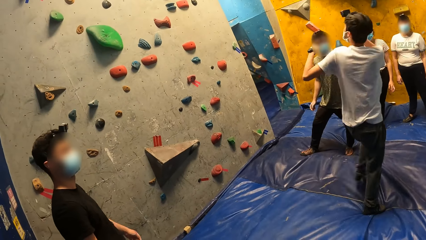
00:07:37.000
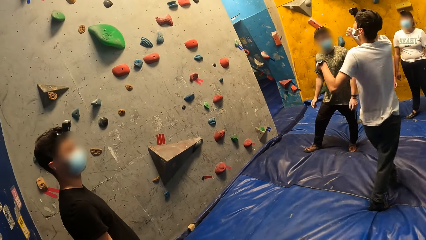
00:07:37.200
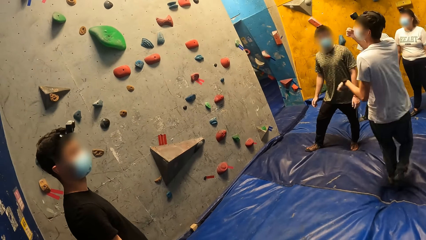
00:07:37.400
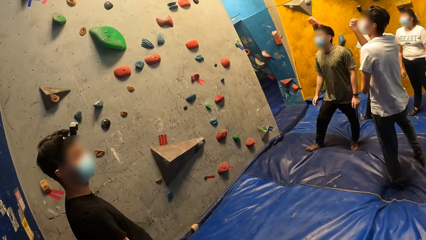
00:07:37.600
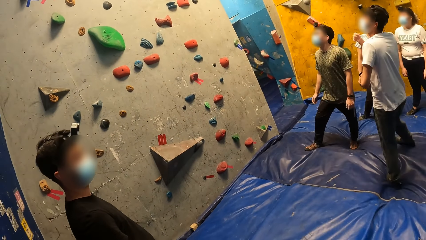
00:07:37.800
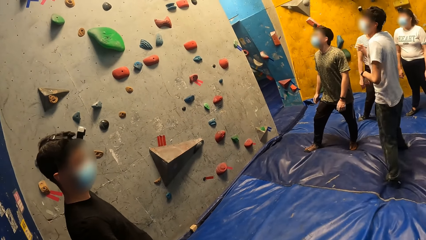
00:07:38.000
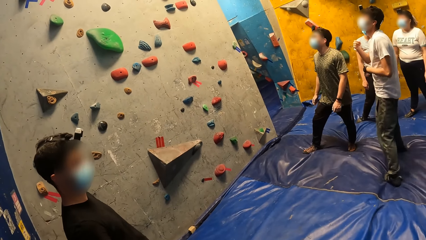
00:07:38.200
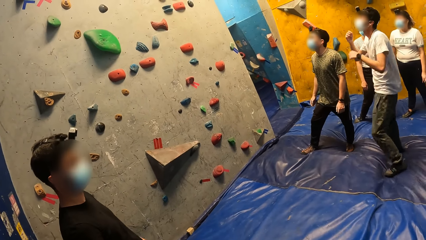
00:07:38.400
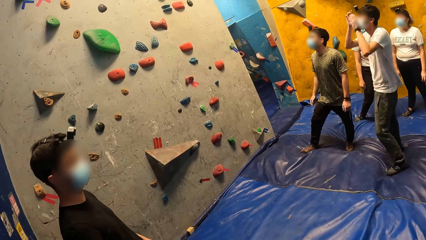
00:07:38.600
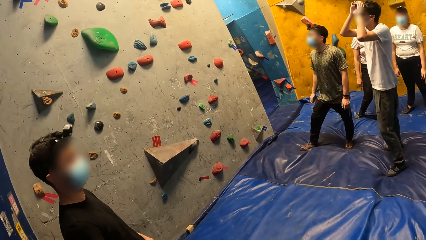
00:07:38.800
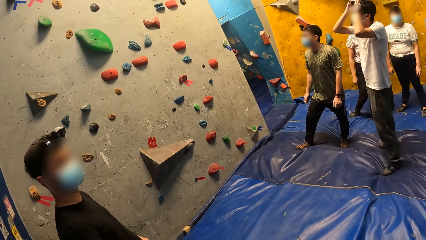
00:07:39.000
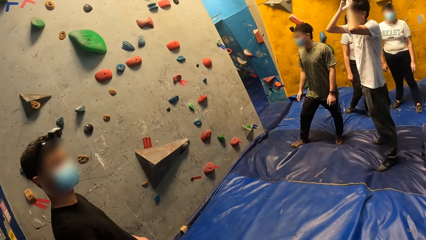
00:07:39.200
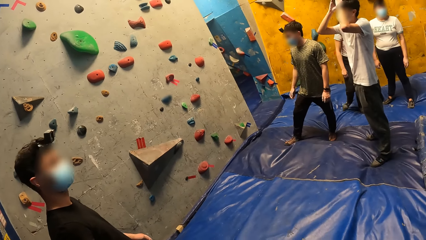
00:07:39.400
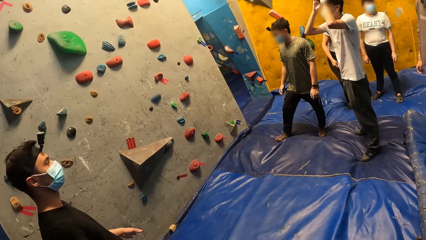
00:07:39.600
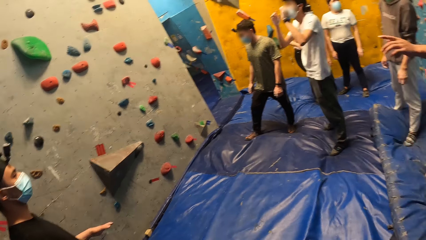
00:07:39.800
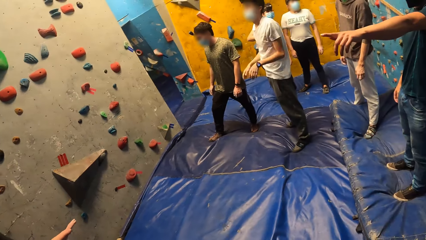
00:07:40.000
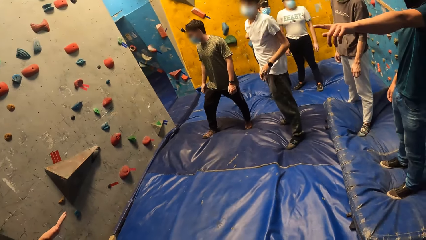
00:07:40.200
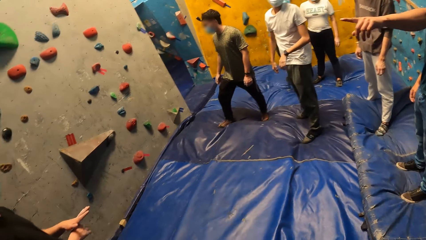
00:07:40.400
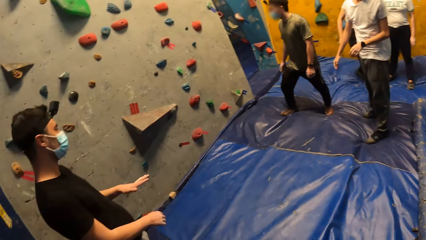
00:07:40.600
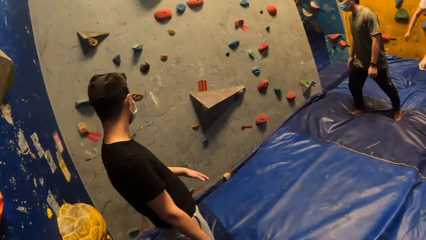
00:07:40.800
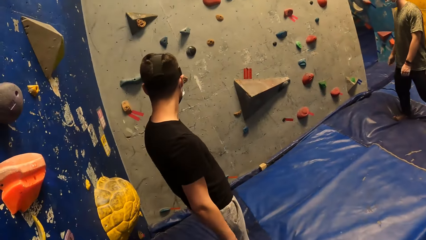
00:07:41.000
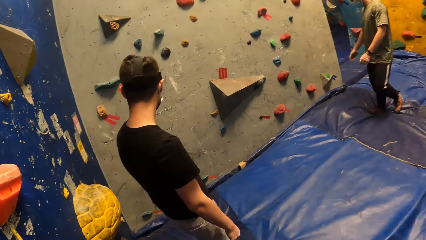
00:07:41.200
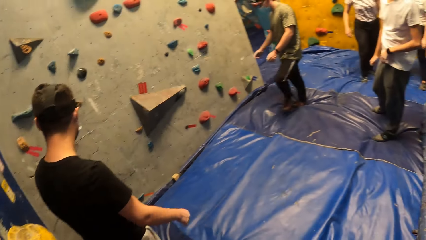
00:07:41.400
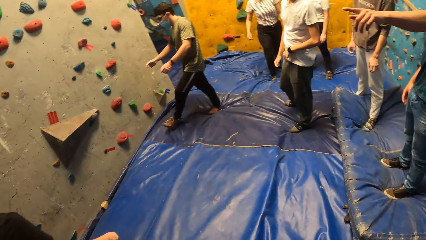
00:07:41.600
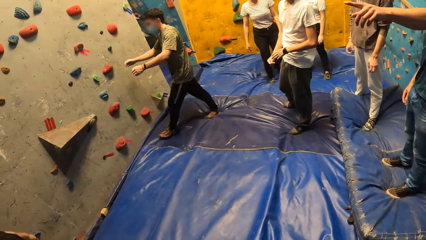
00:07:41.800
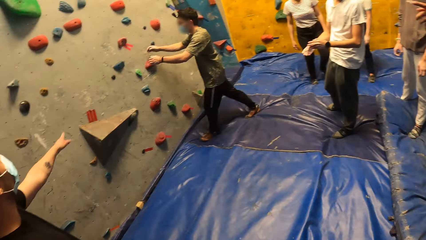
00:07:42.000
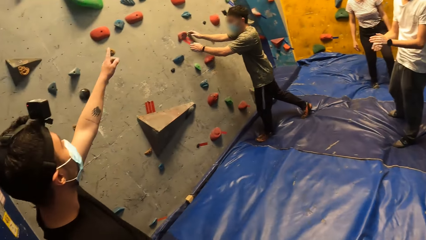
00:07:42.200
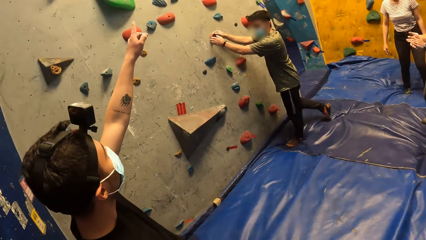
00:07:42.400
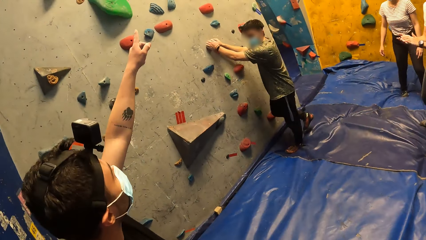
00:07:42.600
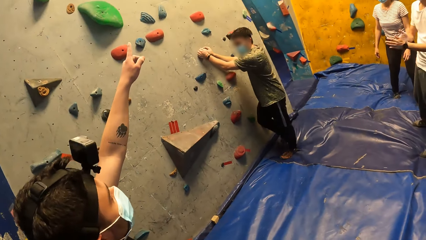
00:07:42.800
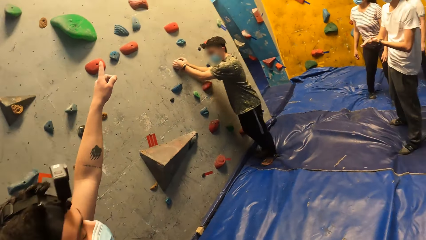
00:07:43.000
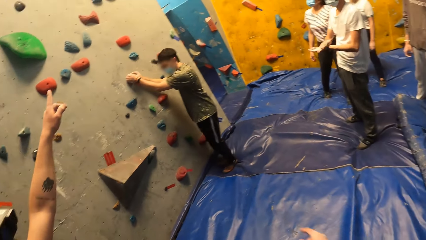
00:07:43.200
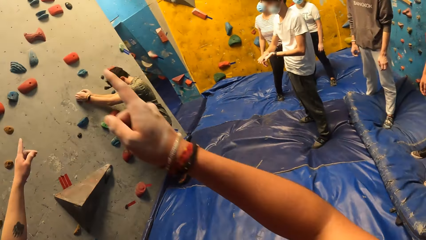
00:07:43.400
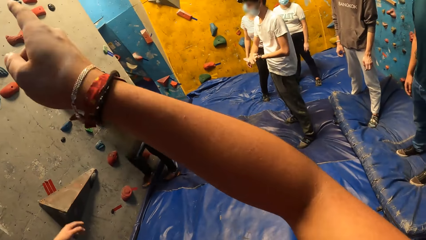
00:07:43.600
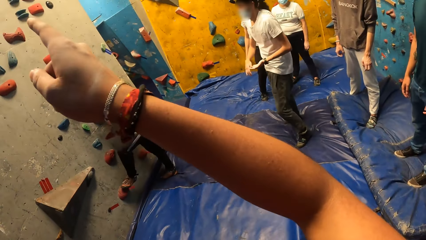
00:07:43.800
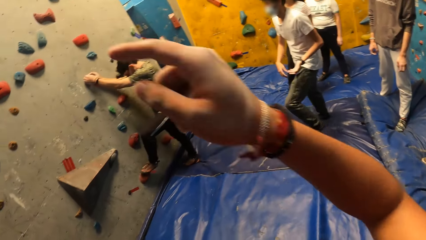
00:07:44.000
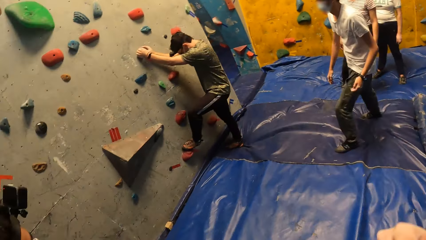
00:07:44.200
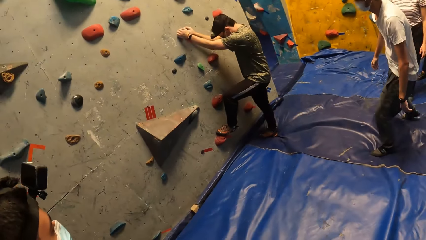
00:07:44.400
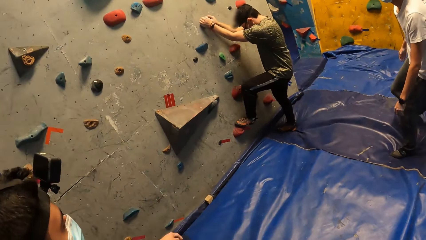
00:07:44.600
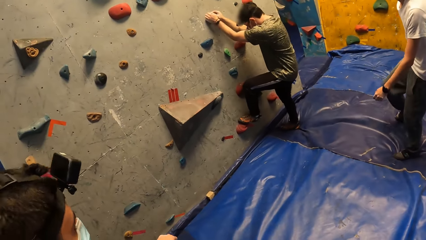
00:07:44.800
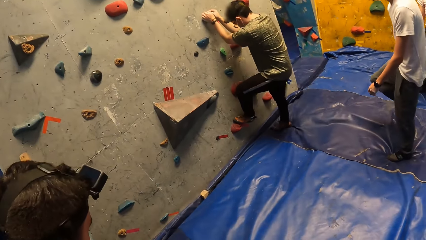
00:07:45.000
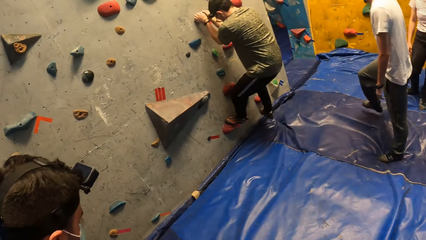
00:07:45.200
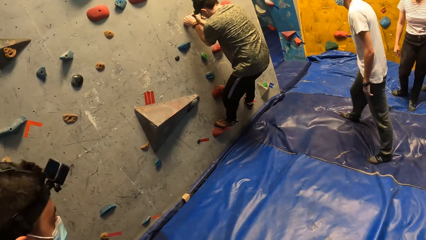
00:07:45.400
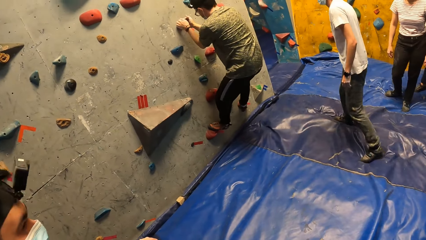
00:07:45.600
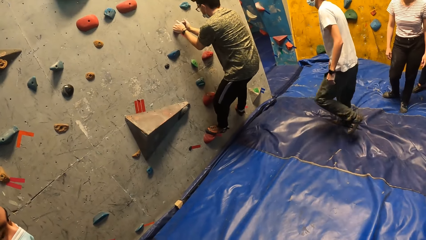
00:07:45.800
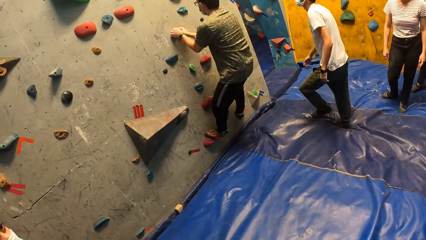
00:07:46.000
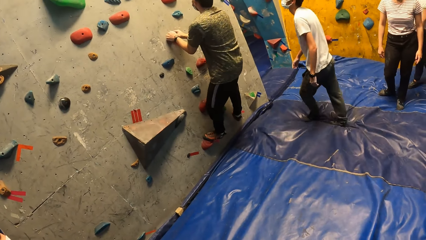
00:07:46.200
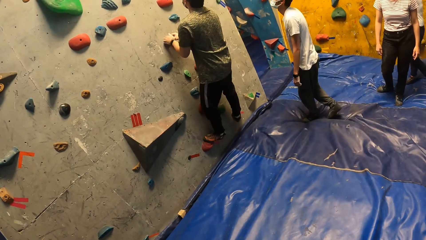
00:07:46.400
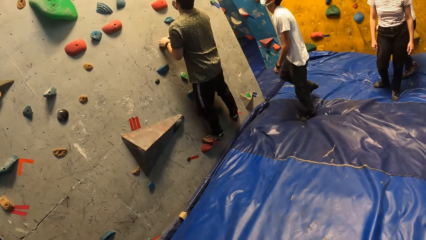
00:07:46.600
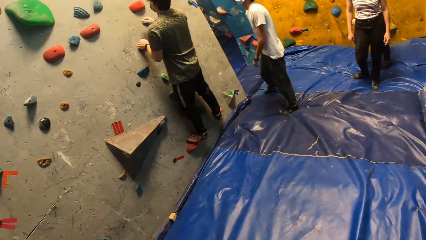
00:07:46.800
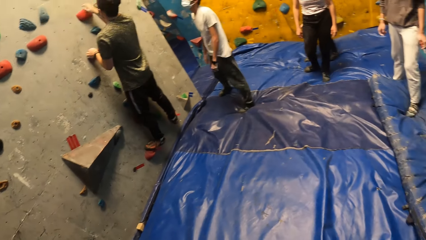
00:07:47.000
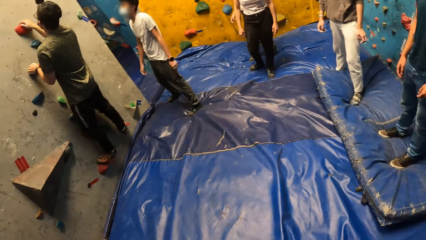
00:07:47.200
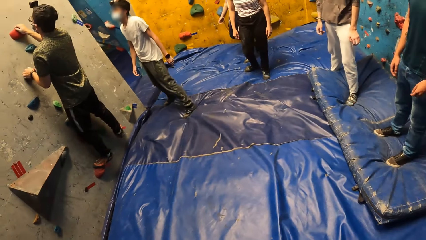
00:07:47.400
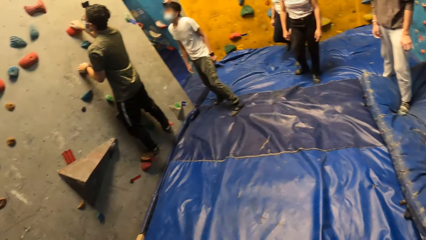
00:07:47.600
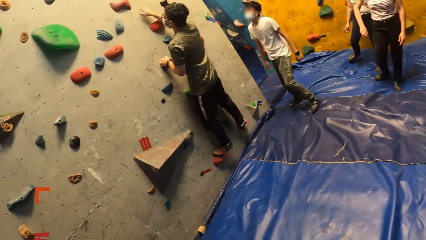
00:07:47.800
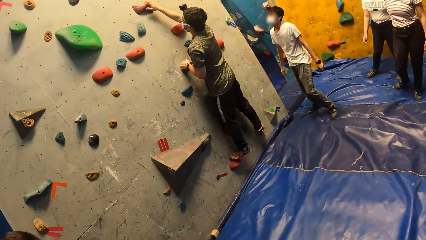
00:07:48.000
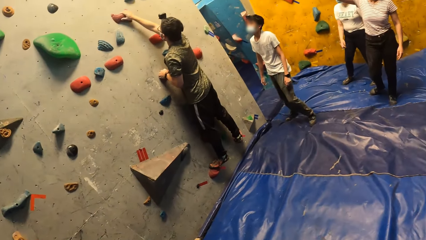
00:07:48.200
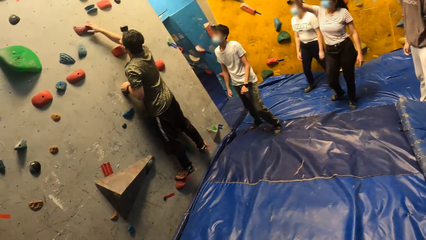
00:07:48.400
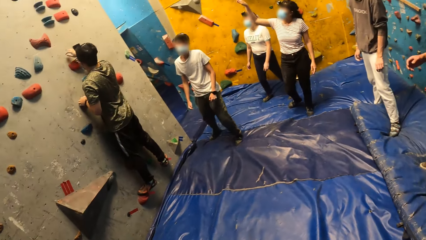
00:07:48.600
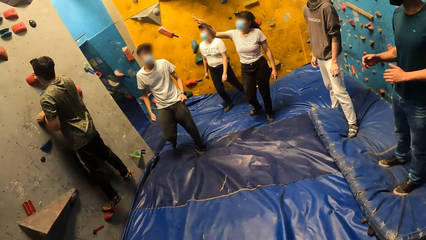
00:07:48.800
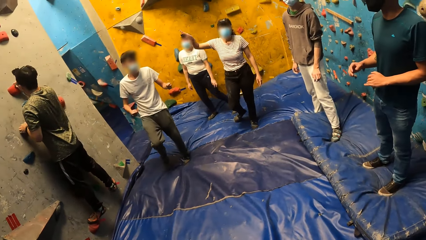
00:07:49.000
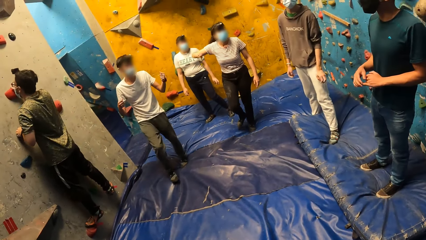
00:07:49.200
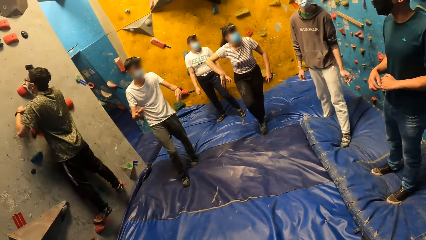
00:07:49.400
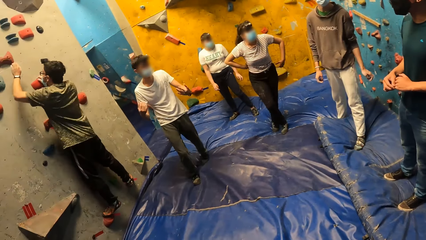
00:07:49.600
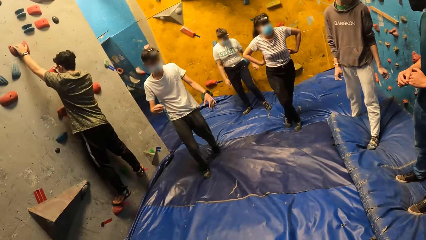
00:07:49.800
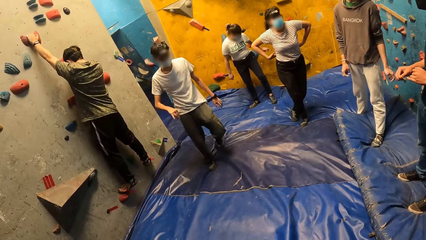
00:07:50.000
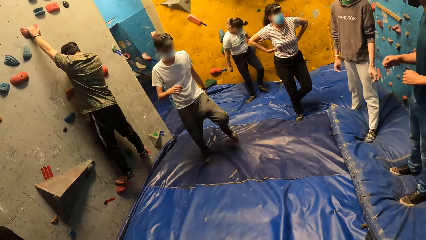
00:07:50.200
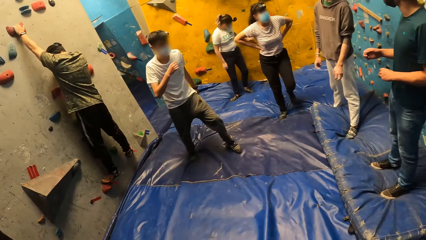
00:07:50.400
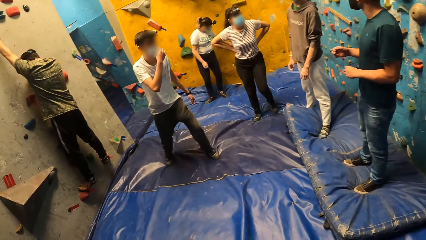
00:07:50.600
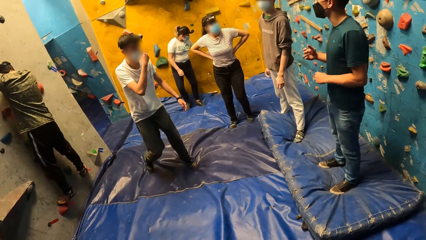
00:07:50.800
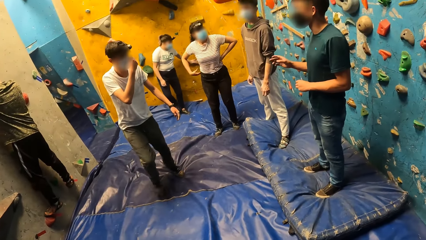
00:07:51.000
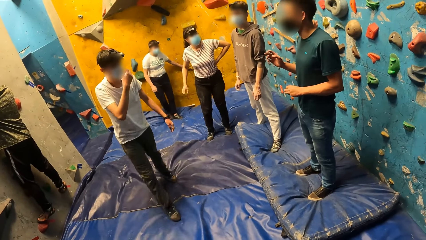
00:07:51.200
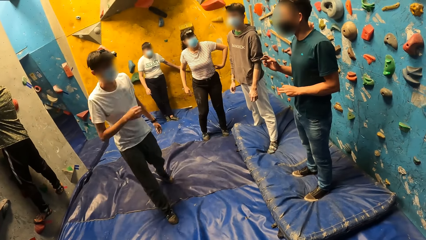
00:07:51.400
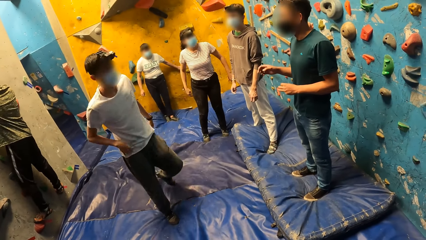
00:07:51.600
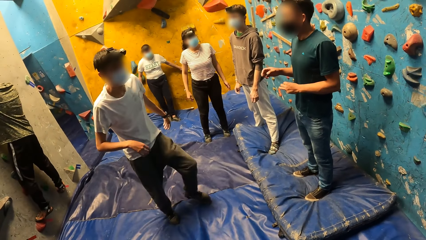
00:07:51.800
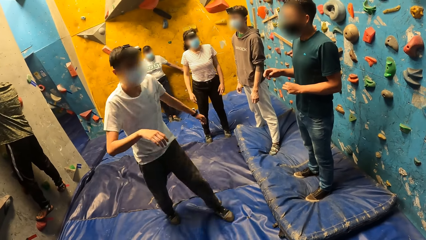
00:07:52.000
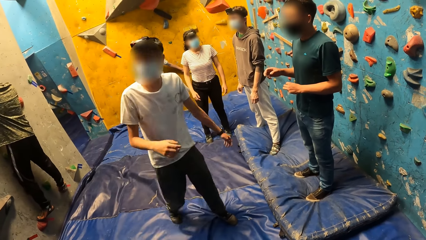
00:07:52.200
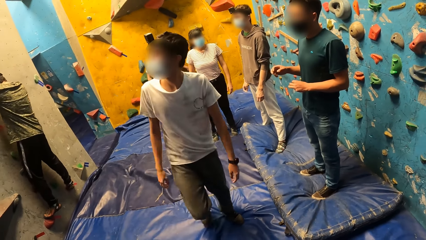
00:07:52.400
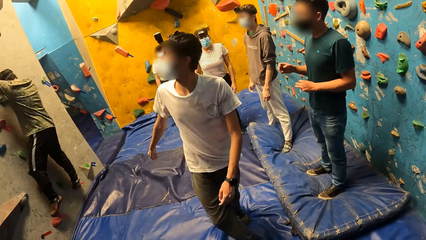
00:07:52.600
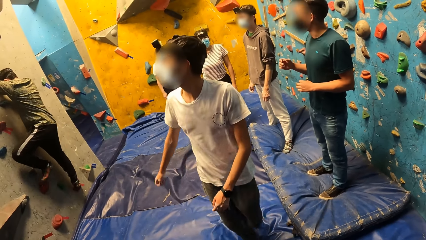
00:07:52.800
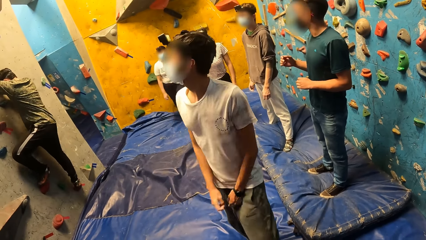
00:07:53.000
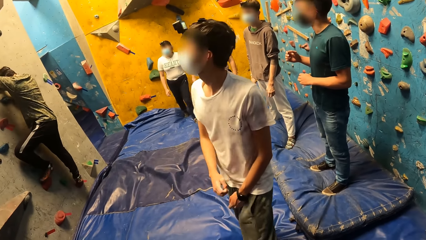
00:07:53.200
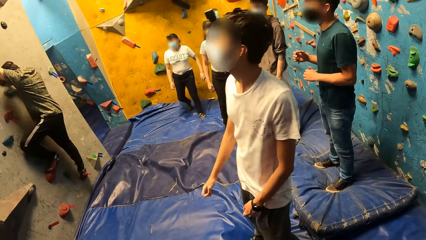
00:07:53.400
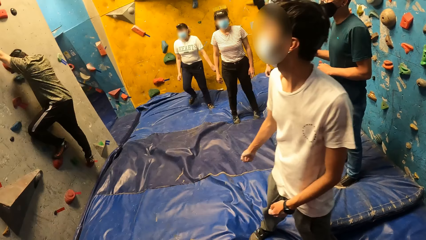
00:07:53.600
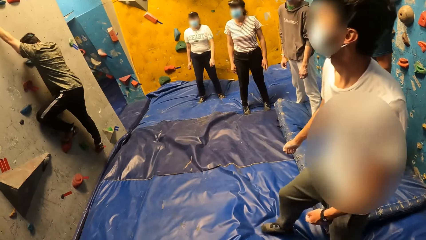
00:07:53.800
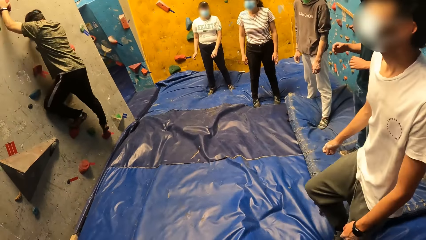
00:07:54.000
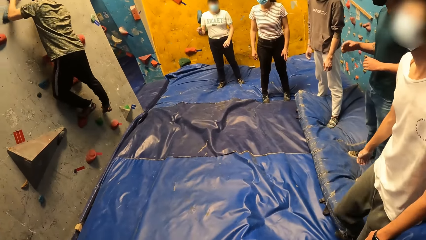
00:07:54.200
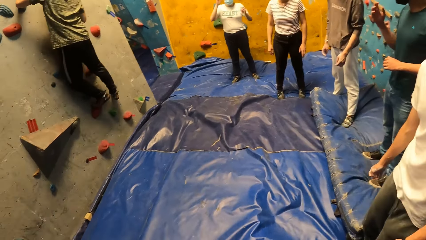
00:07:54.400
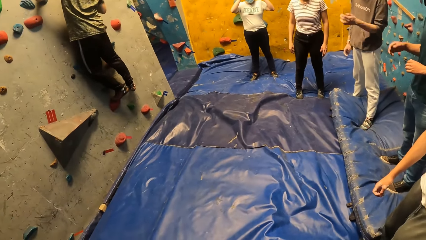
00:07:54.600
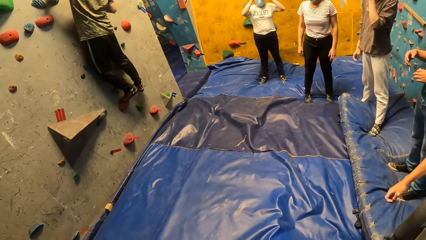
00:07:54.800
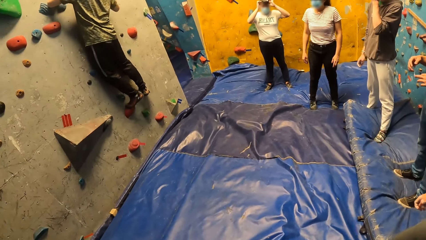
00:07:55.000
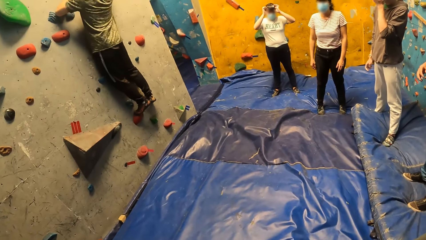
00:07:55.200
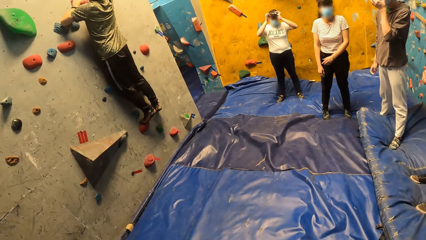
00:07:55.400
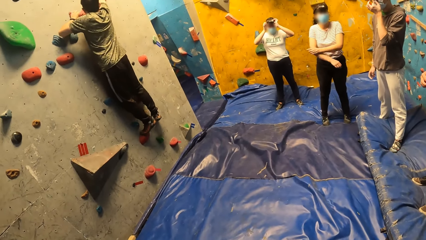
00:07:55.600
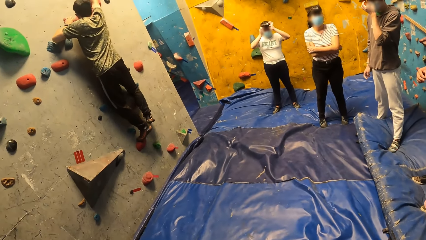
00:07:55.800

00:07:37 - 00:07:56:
A man sways hands. The man aligns a camera. Another man points a finger. The camera wearer looks around in the room. A third man grabs the climbing hold with both hands. The third man touches rocks on the wall. The third man climbs the bouldering wall with both hands. The camera wearer lifts a hand in the air. The first man sways hands. A woman touches the wall with her left hand. The first man adjusts a facemask with his right hand and touches the face. The first man looks up on the wall. The woman adjusts the camera on her head with both hands. The third man climbs rocks on the wall.
